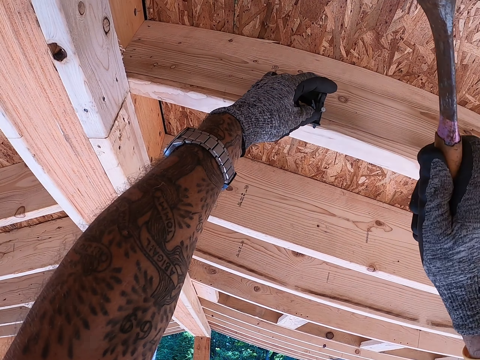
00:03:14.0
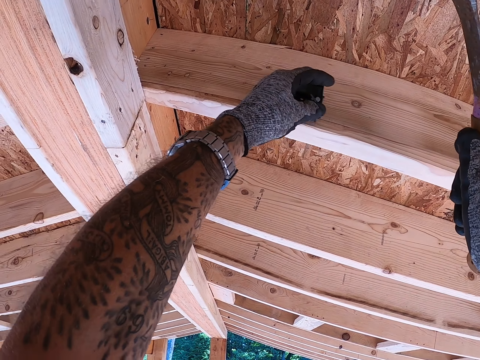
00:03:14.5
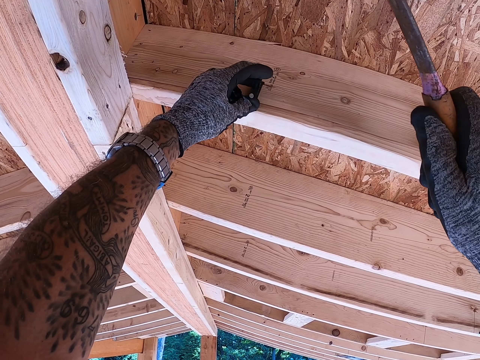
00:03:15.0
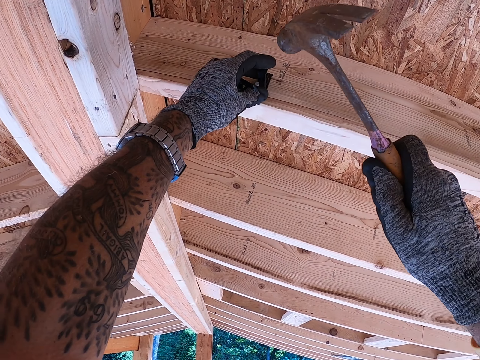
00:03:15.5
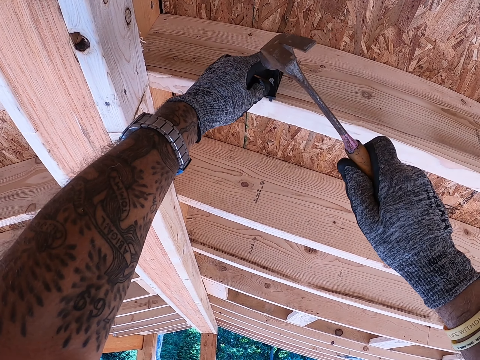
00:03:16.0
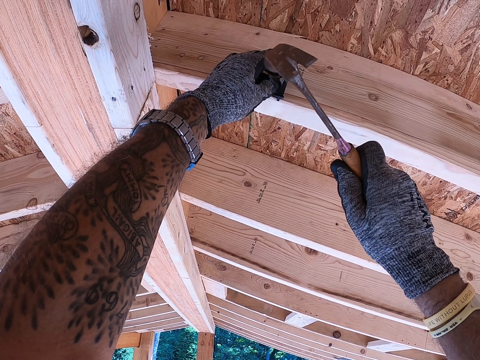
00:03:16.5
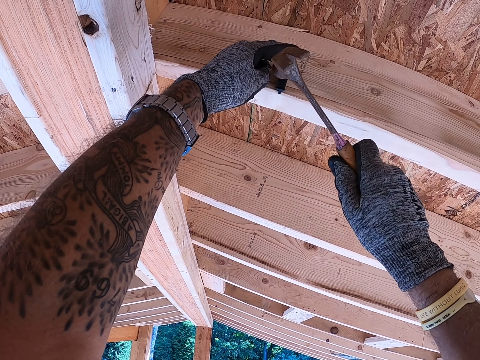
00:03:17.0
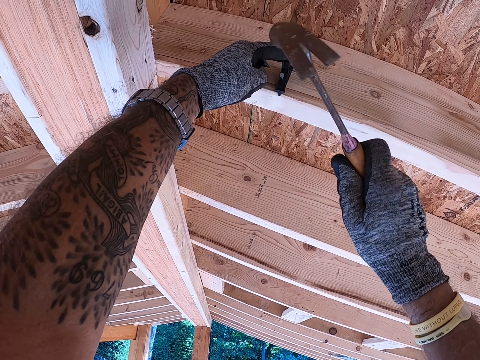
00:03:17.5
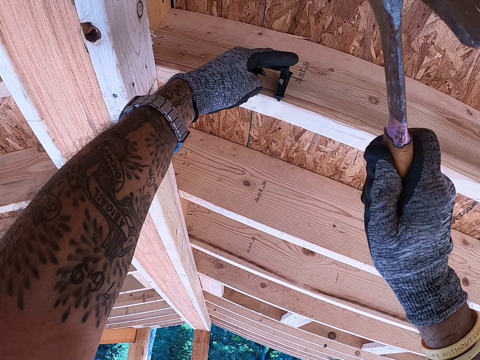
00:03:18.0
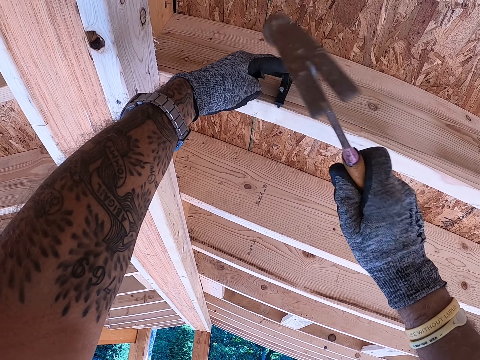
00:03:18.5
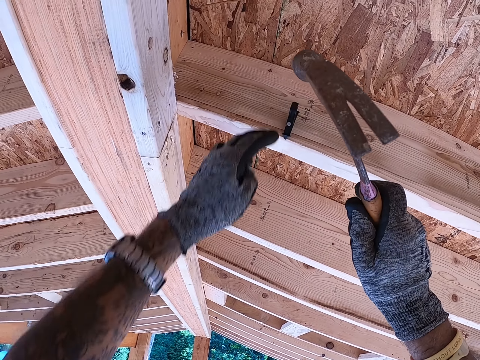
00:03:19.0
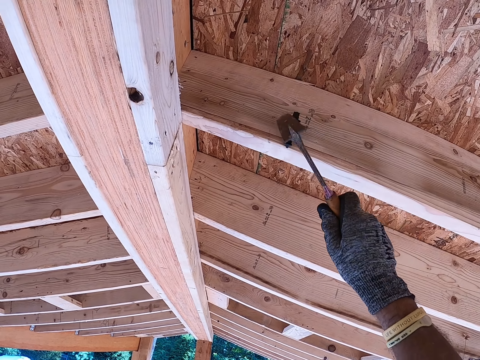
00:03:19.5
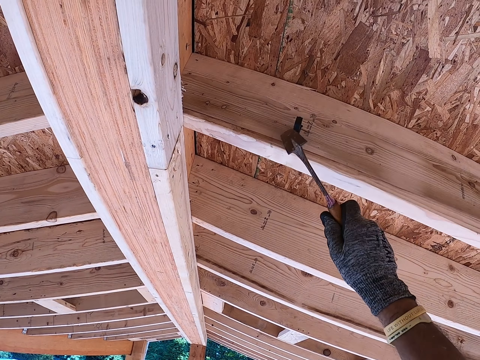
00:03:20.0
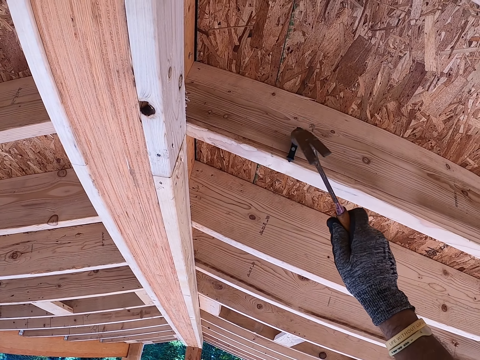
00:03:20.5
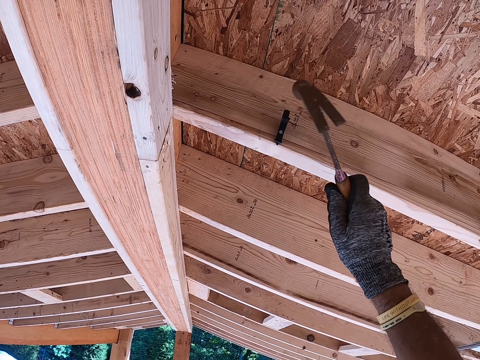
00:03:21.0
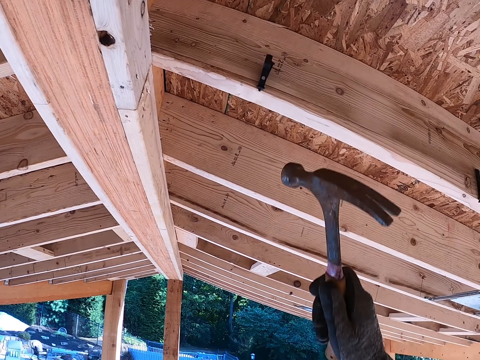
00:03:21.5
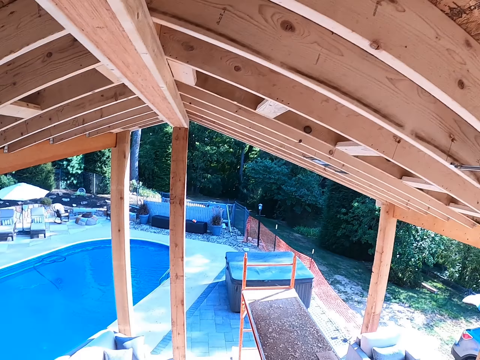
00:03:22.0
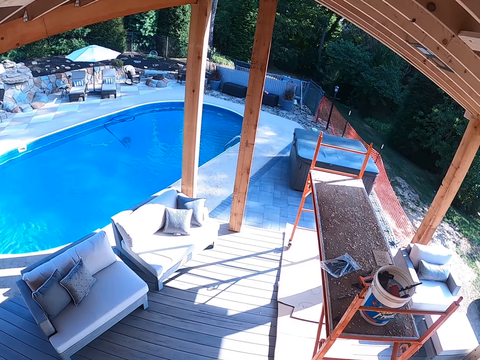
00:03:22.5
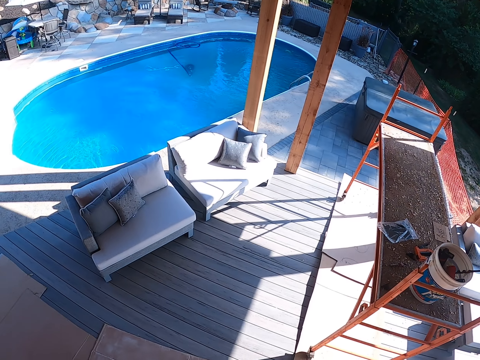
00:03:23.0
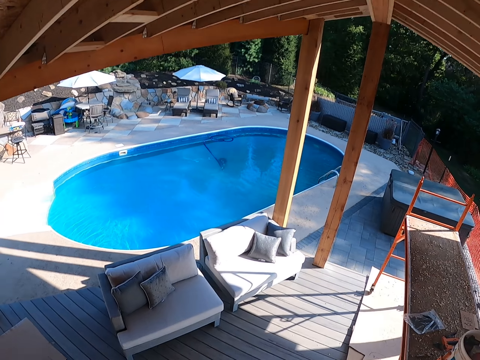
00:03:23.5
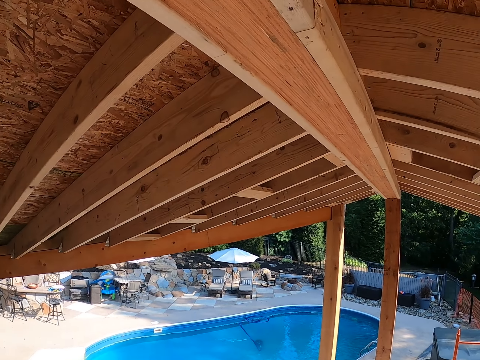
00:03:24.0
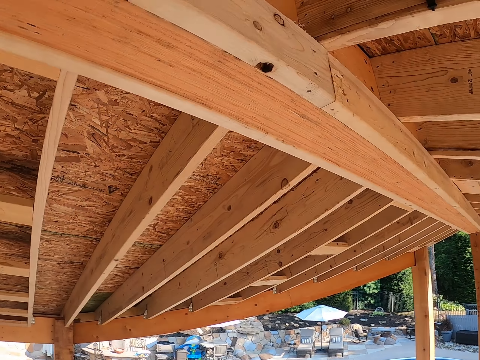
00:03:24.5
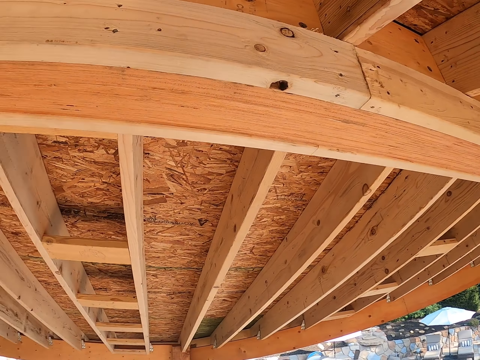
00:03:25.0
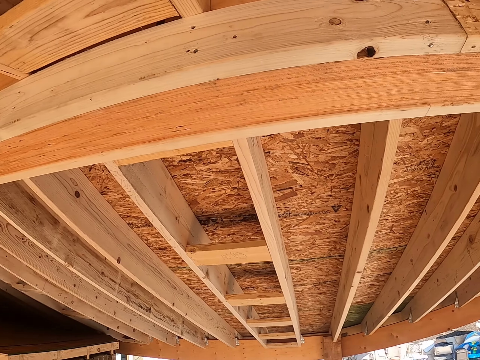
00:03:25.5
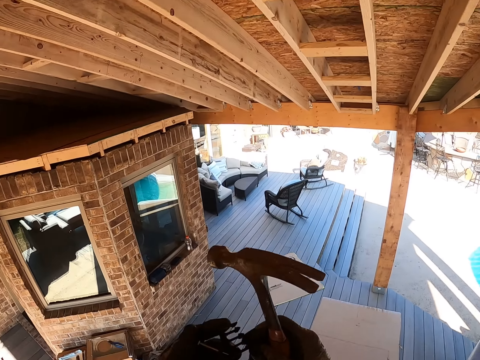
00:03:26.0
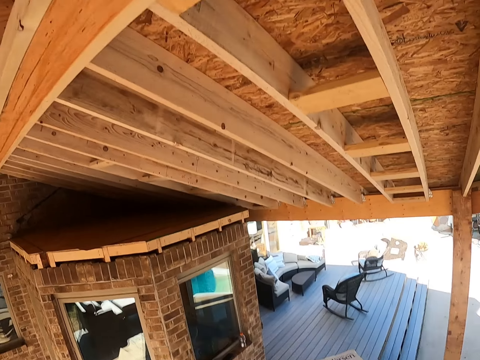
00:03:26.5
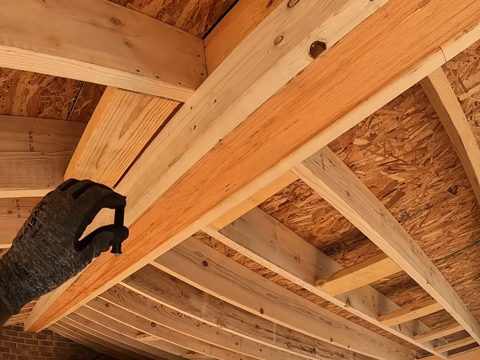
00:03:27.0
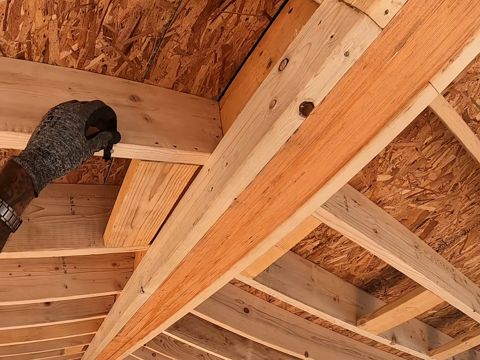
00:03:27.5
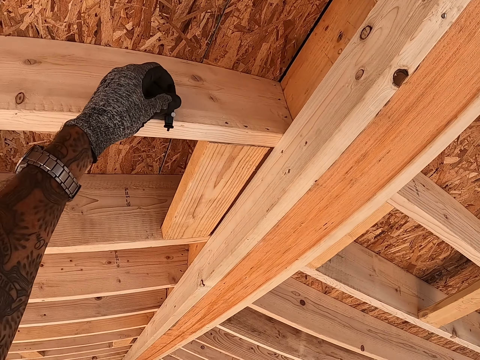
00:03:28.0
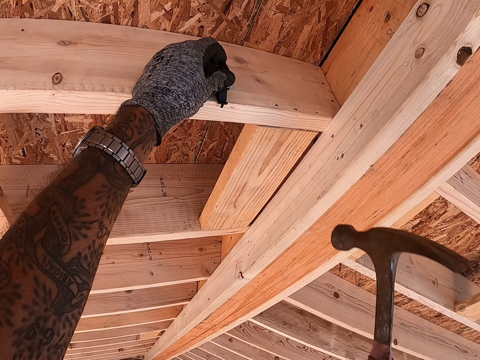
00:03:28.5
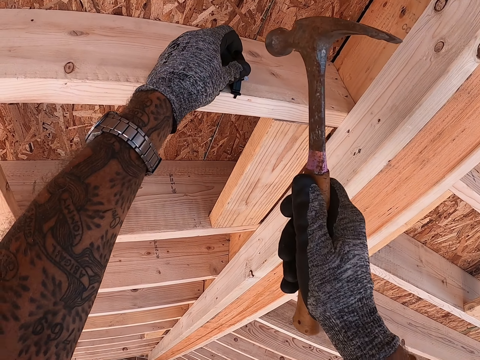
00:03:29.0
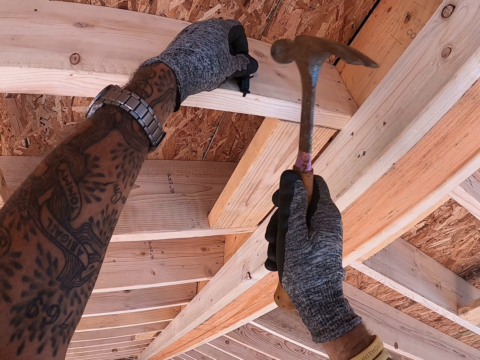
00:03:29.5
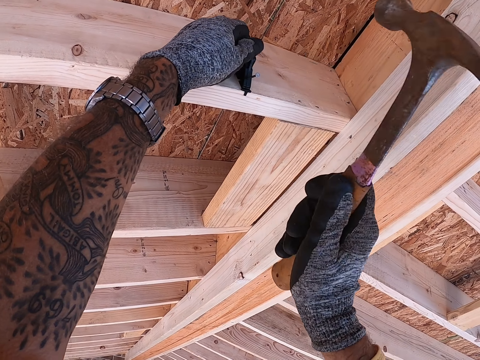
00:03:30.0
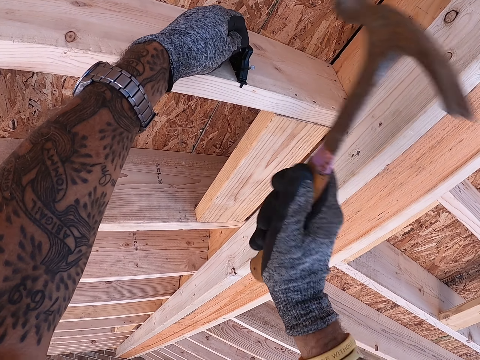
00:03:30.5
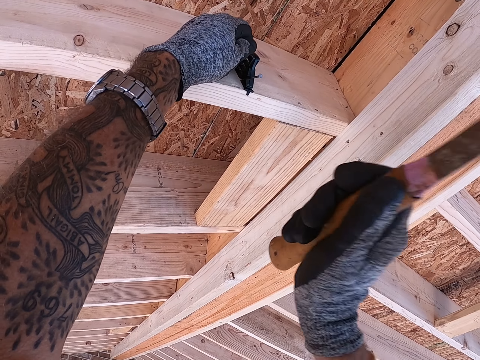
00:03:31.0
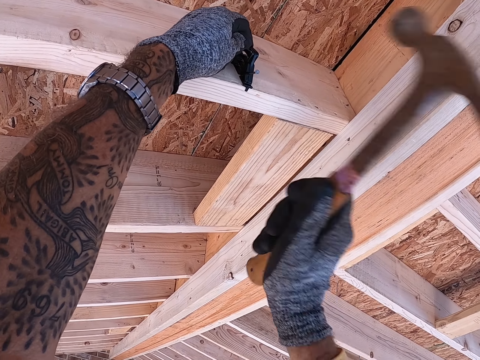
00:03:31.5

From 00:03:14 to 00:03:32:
The camera wearer moves something a little to the left. They hold up a hammer. They hit something on to the ceiling with the hammer. They swing the left hand. They hit the nail using the claw hammer. They swing the right hand. They gaze at the ceiling. They gaze down. They stare at the compound. They hold something and the hammer. They move the nail to the left hand. They align something on the ceiling. They swing the left hand. They put the nail on the wood. They swing the right hand. They hit the nail on to the ceiling using the claw hammer.

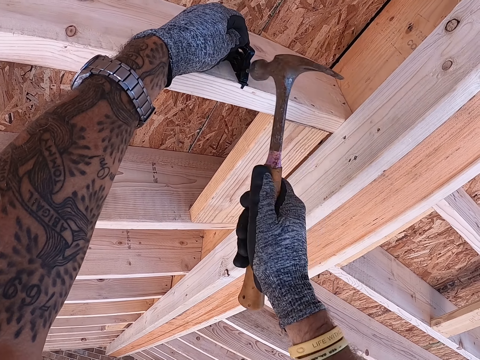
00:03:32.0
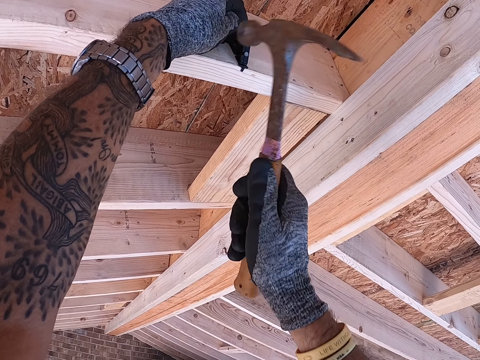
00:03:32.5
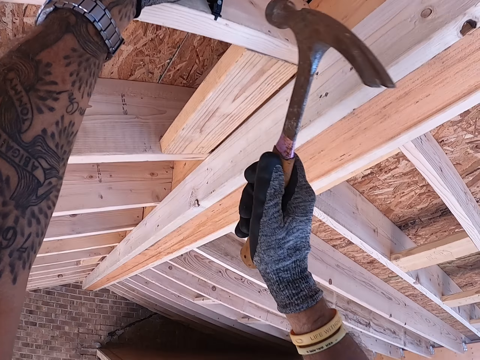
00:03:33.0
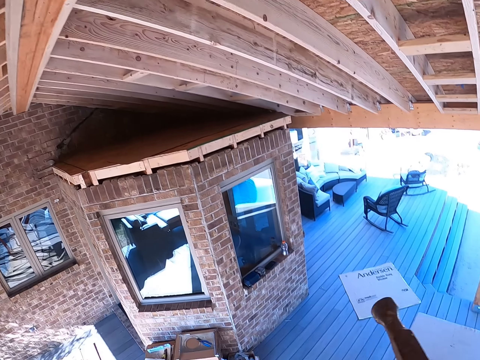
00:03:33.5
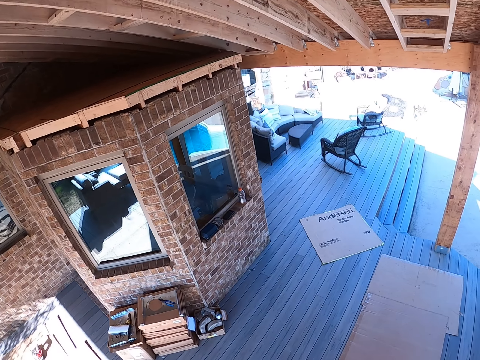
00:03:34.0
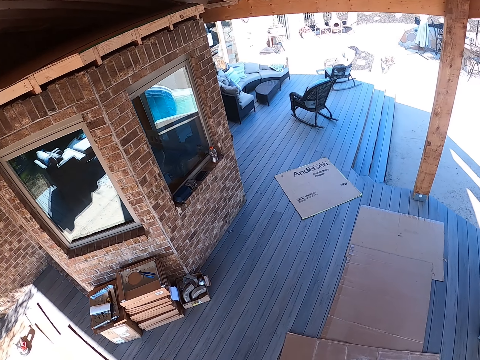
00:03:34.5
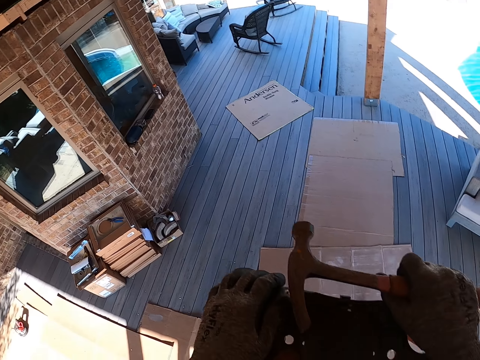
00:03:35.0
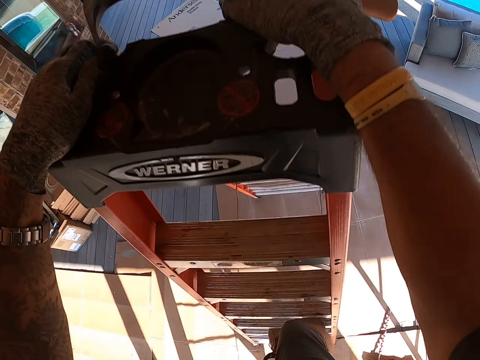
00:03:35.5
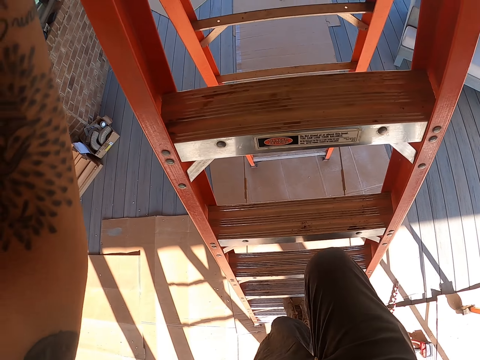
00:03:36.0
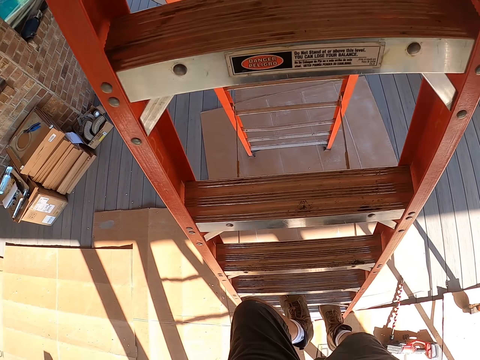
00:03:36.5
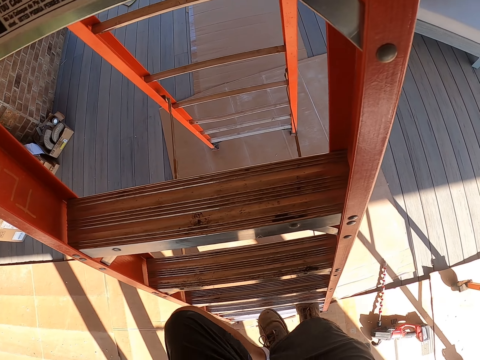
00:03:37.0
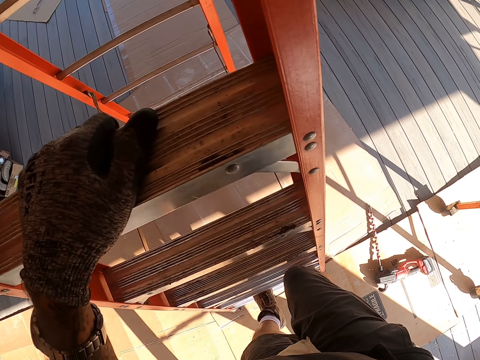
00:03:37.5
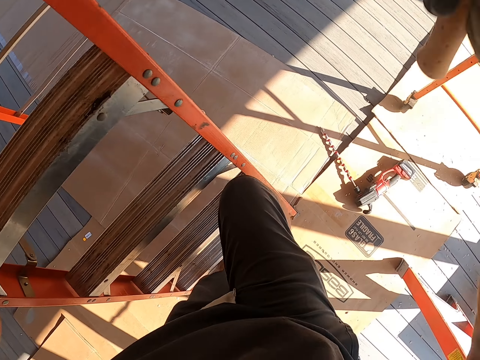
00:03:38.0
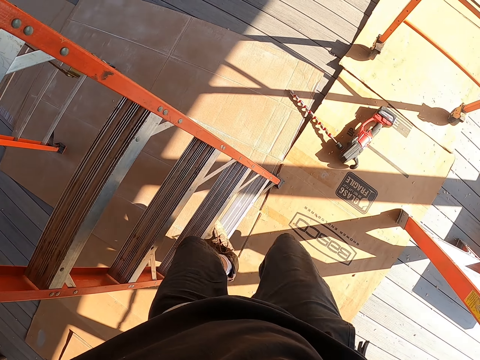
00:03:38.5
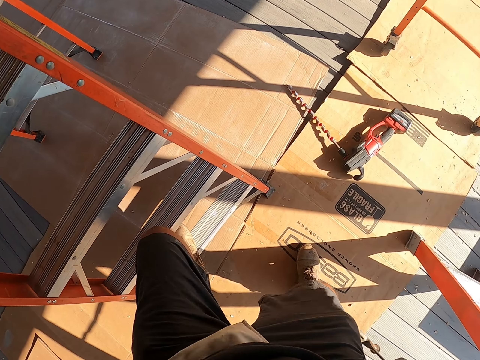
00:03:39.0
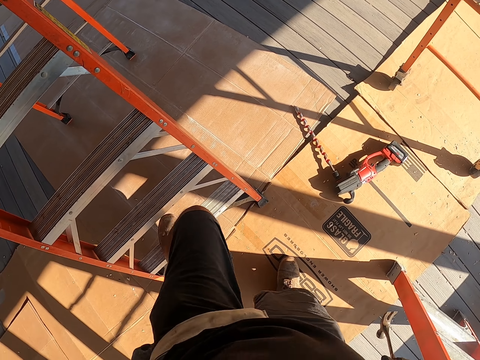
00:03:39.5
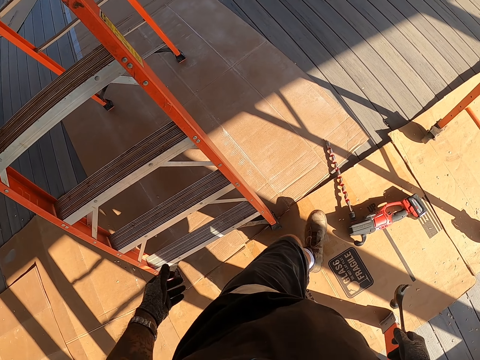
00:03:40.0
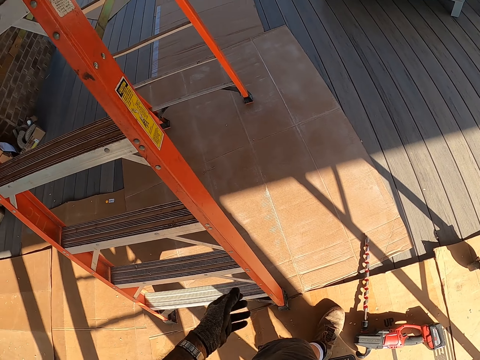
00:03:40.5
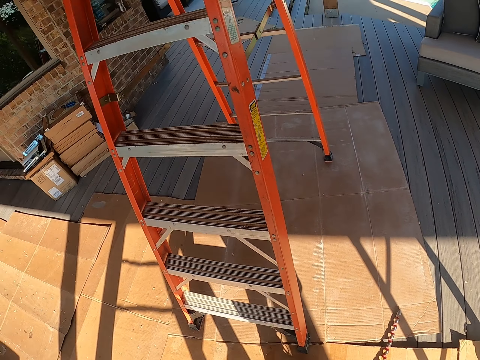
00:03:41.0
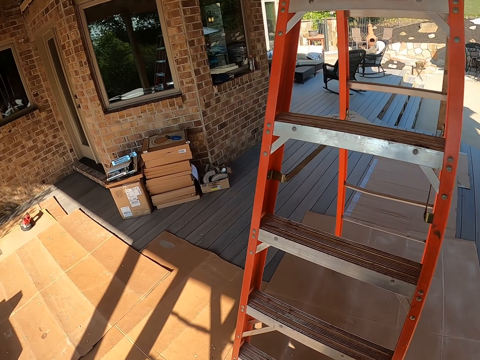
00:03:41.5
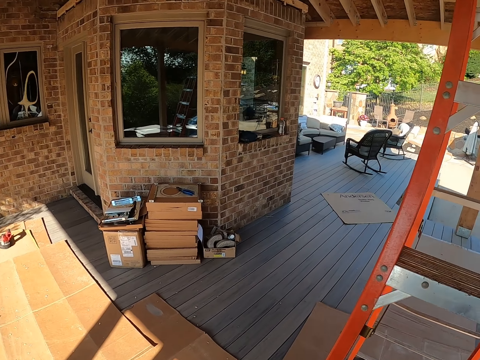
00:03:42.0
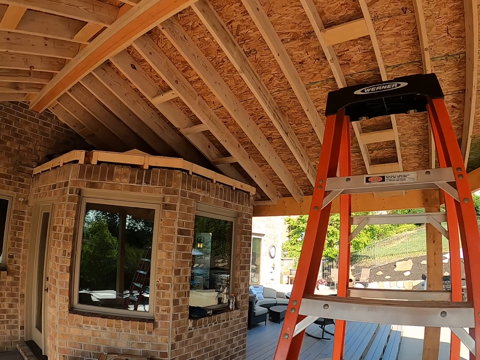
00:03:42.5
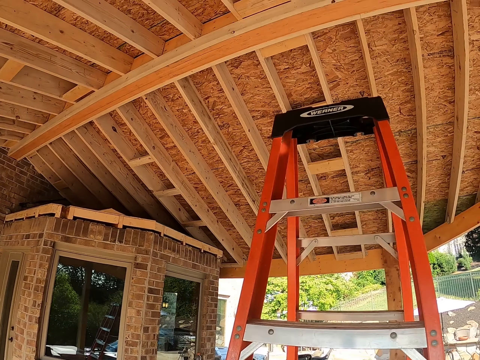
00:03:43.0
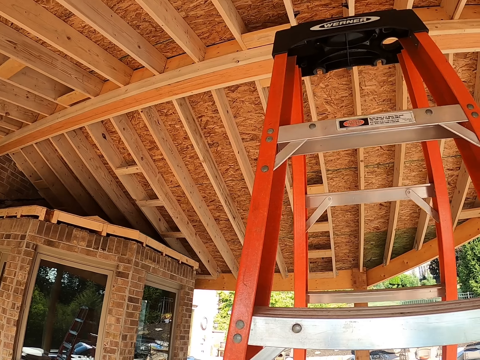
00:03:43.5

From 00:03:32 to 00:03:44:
The camera wearer swings the right hand. They go down the ladder with a hammer. They swing the left hand. They drop the claw hammer. They swing the left hand. They hold the hammer. They walk in the compound. They move the ladder with both hands.
